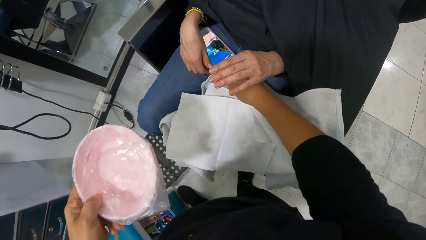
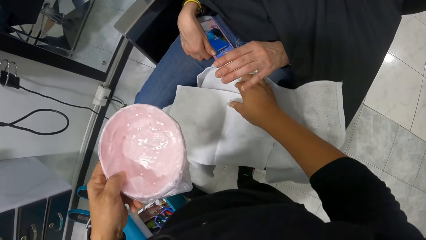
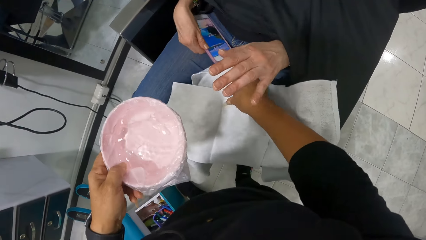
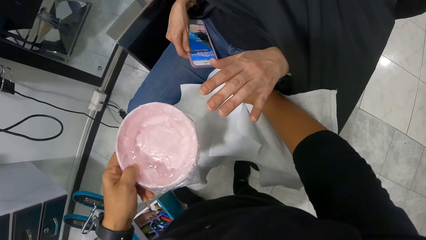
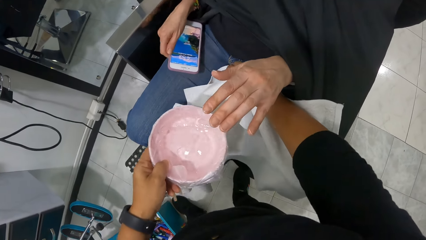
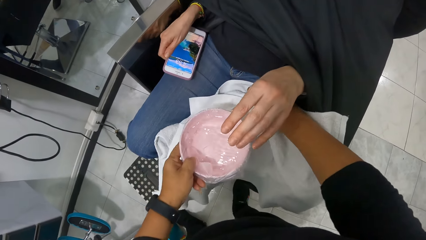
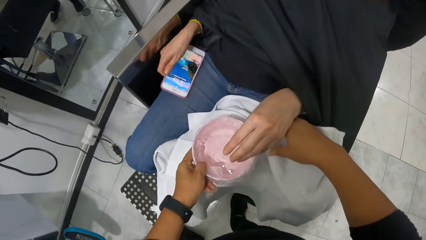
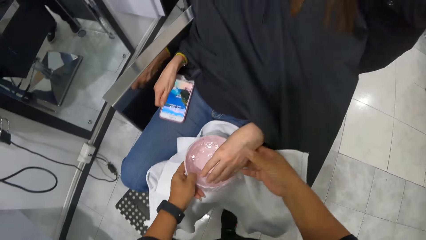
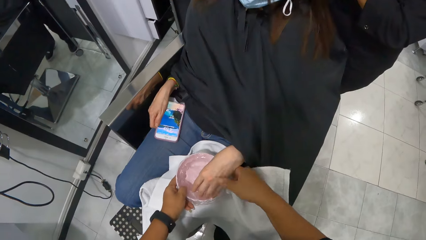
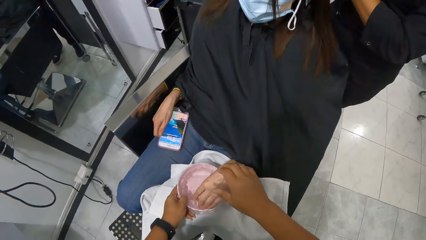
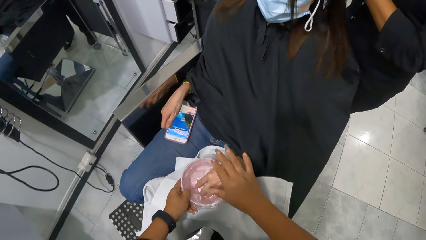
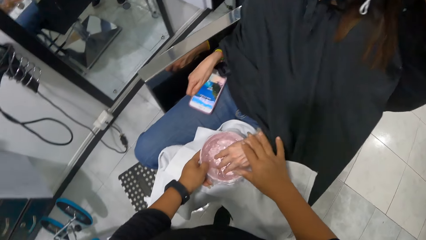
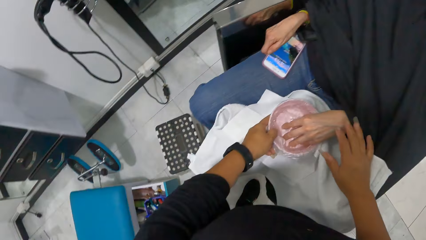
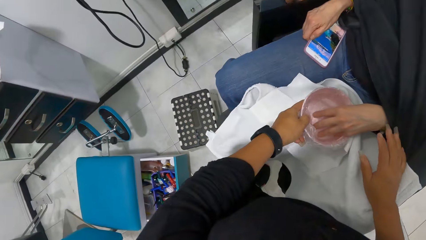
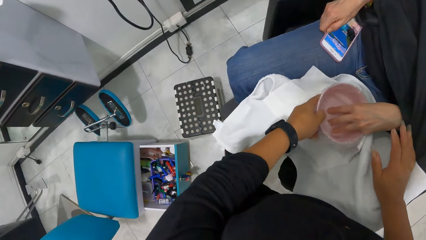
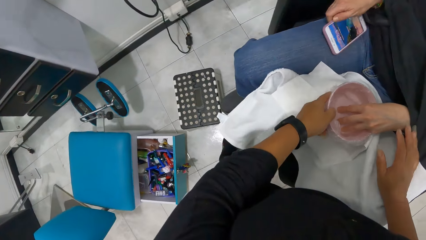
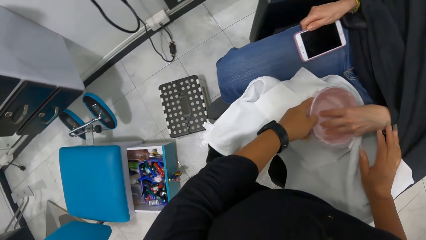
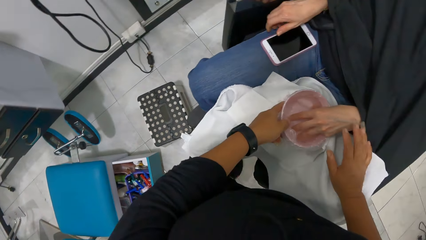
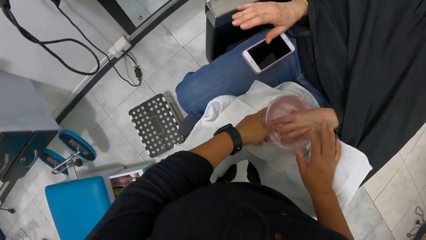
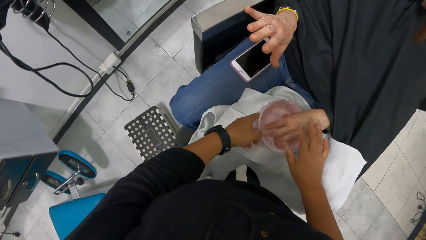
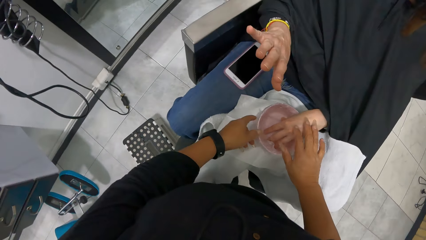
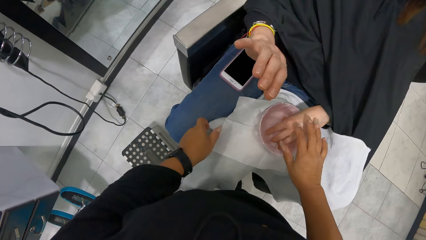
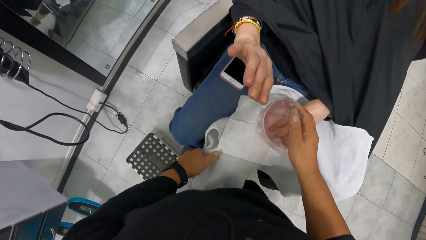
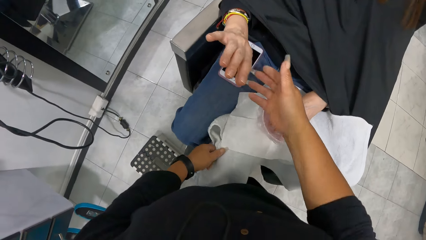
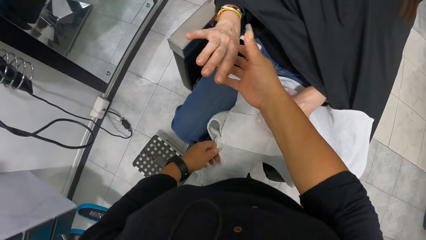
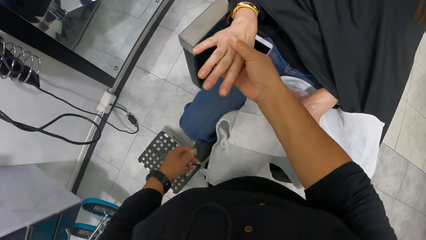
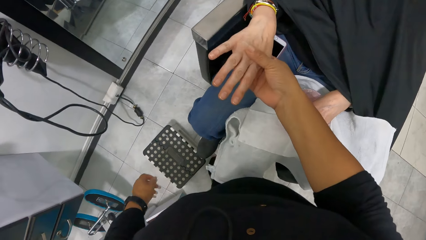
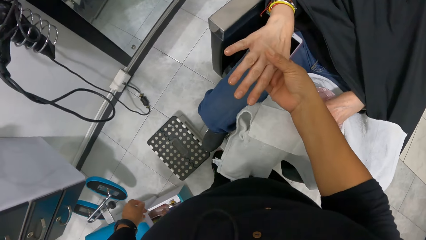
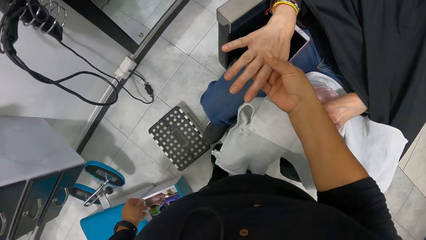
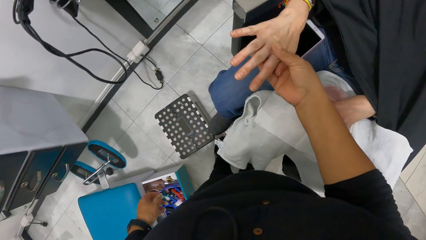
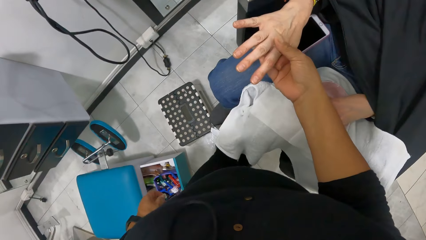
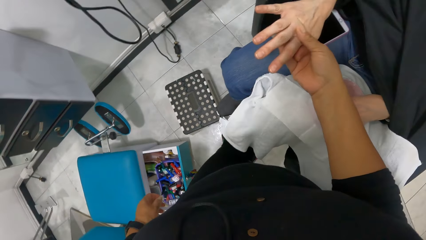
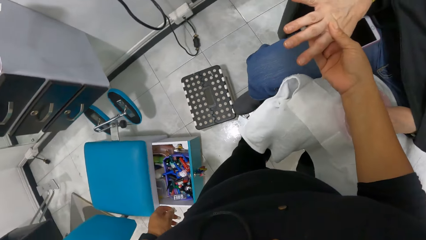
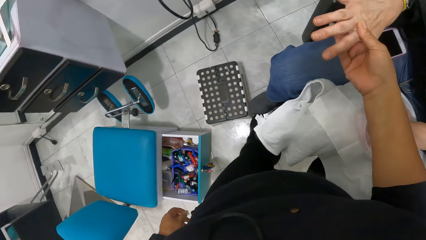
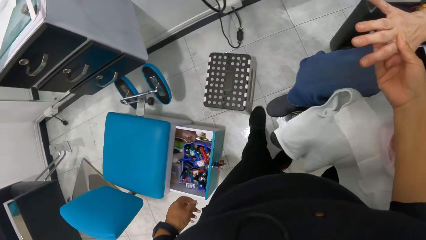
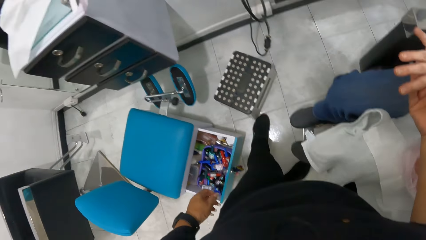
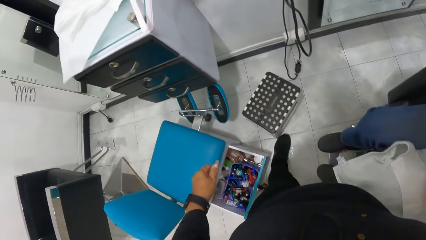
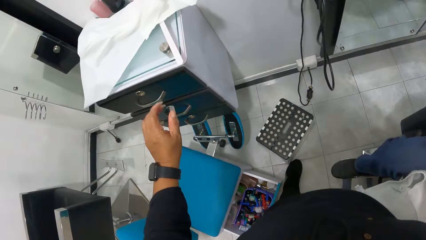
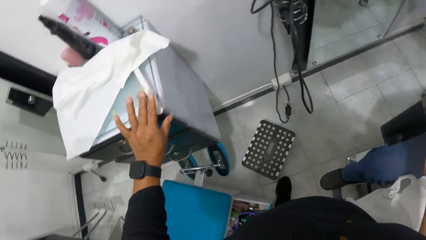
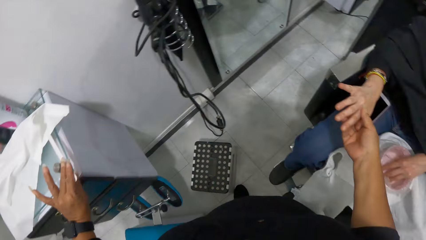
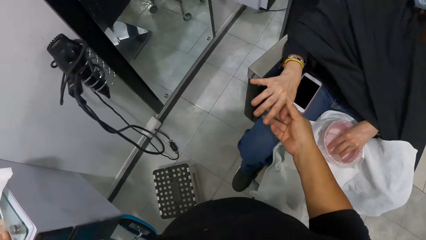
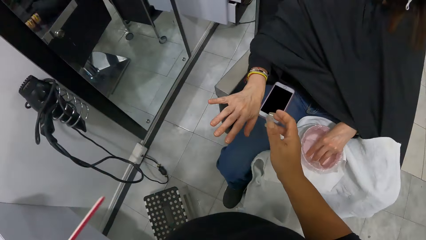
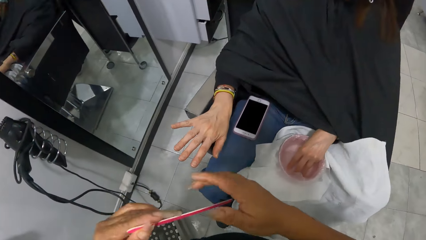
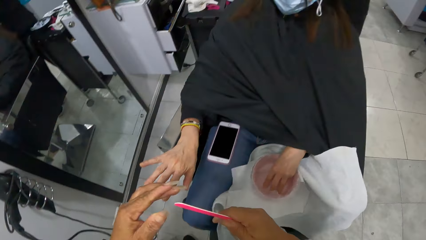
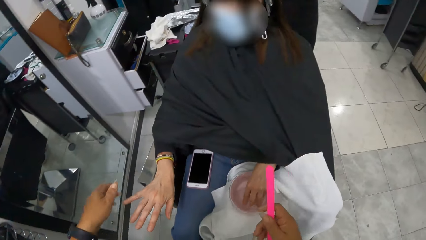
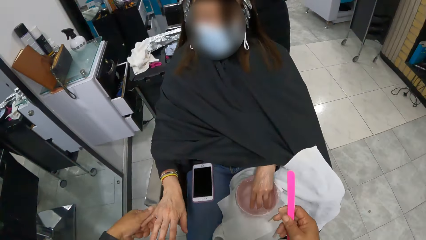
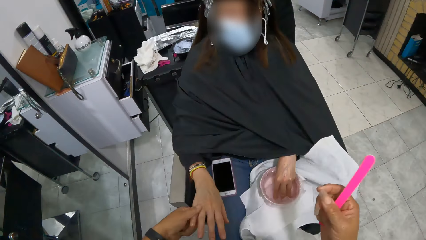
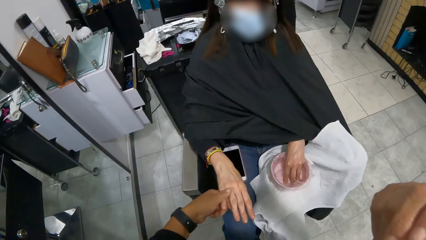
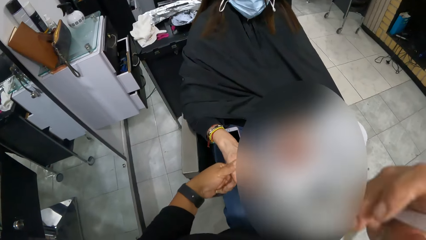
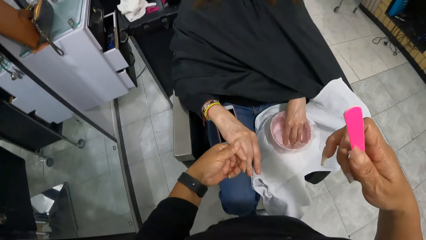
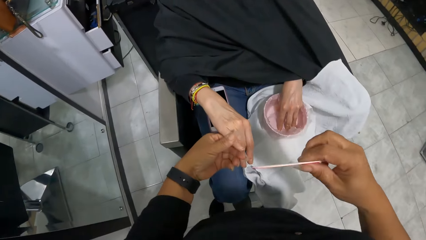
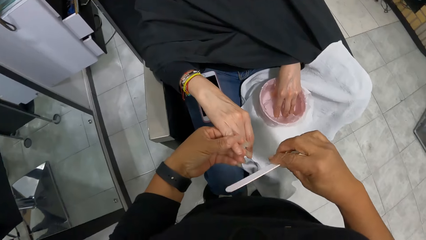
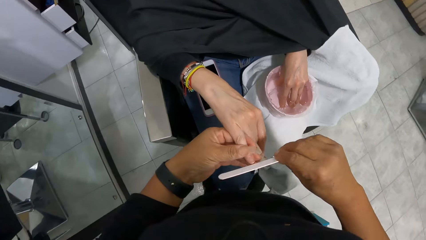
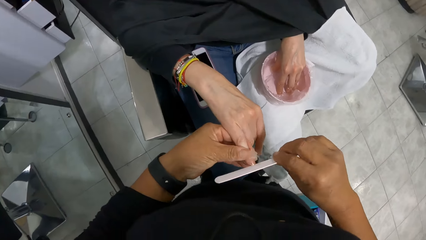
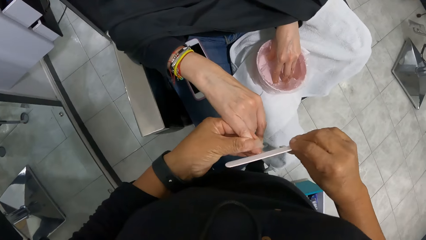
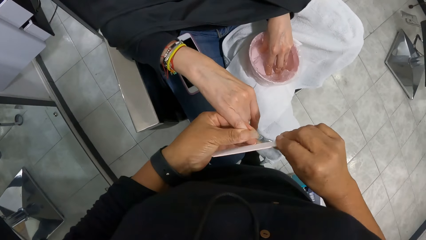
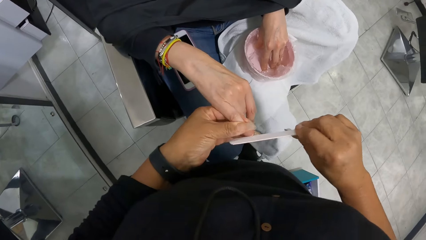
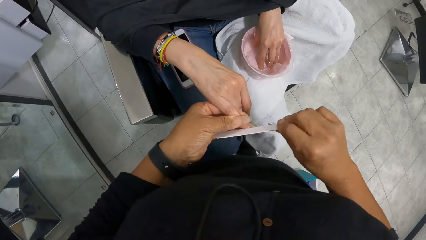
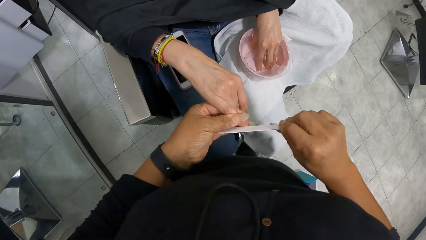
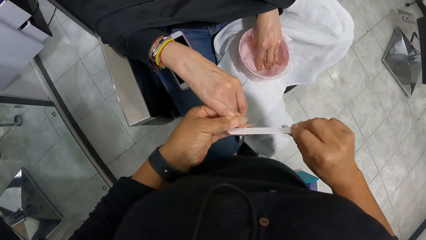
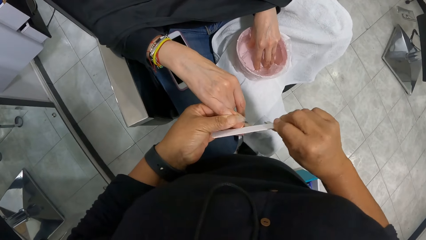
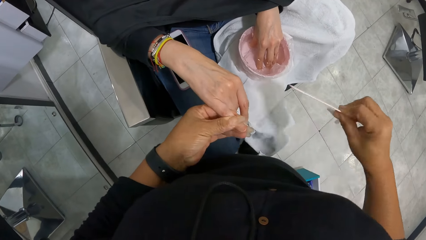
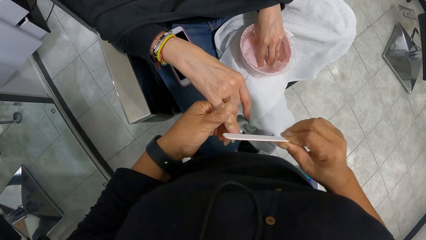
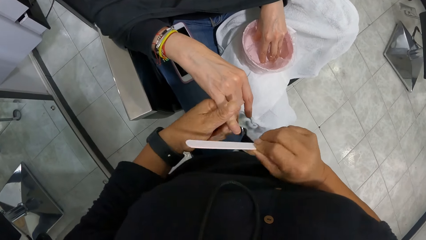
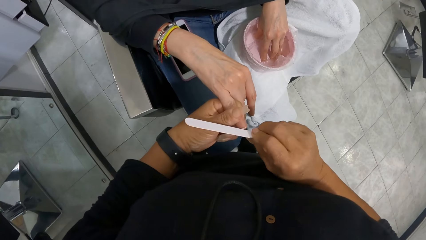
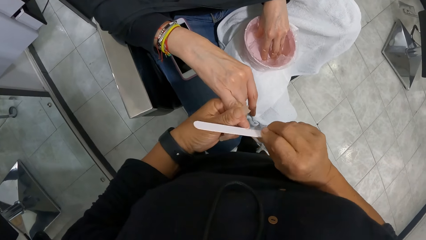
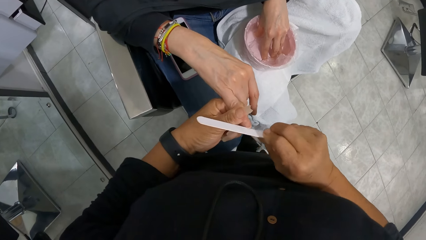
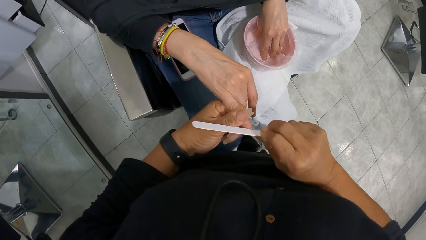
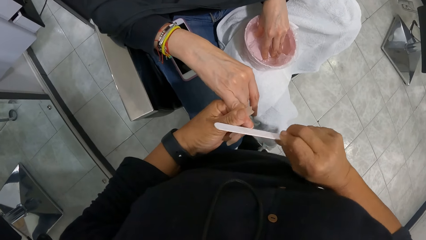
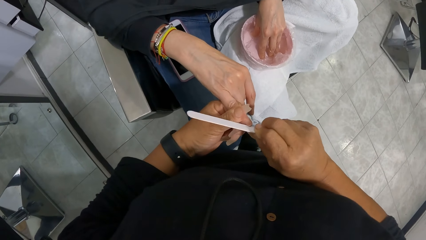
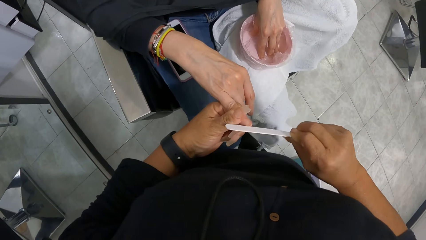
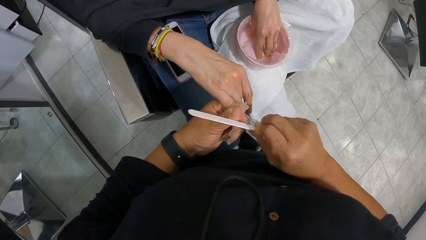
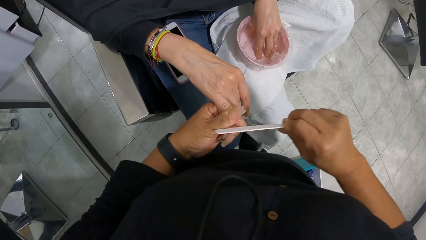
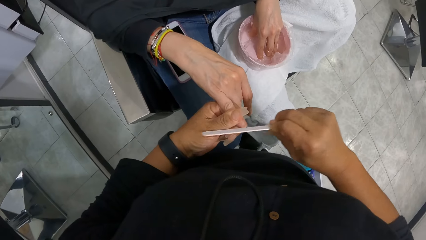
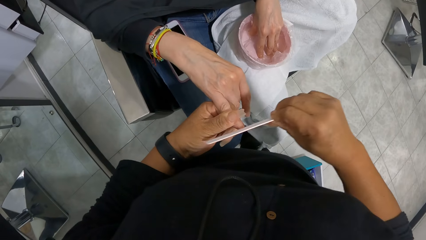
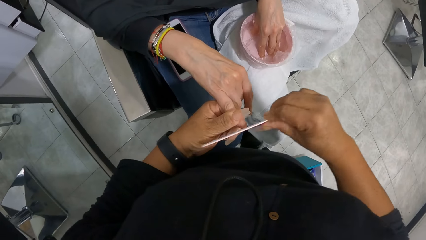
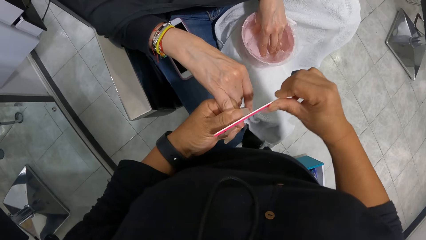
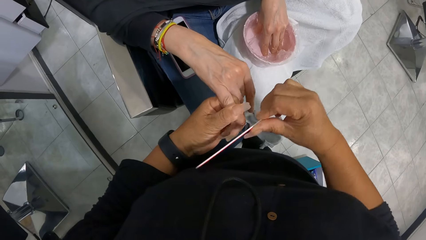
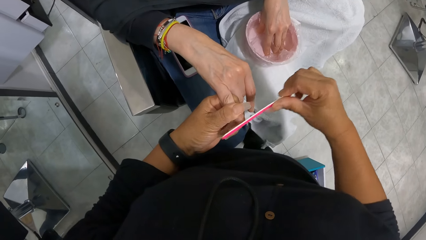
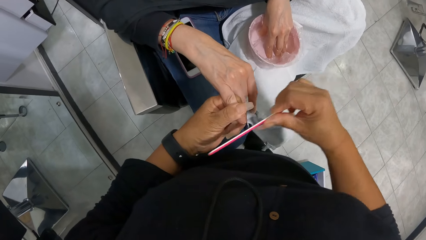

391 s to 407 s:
The camera wearer adjusts the bowl on the lap of a woman with her right hand. She drops the bowl in her left hand on the lap of the woman. She puts the left hand of the woman inside the bowl with her right hand. She holds the right hand of the woman with her right hand. She kicks a box on the floor with her left leg. She takes the nail filer from the table with her left hand. She passes the nail filer from her left hand to her right hand. She holds the right hand of the woman with her left hand. She files the woman's right hand finger with the nail filer in her right hand. She polishes the woman's nails.
